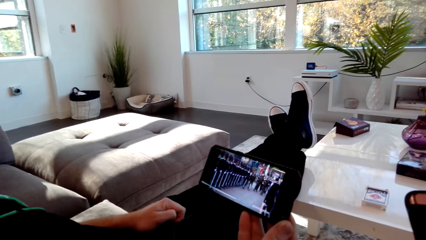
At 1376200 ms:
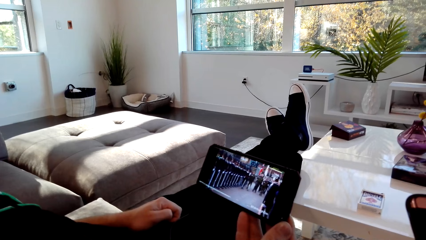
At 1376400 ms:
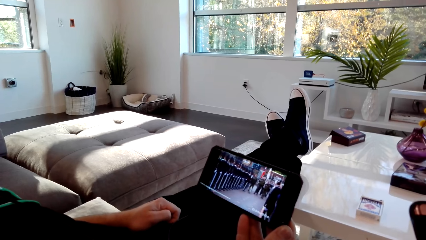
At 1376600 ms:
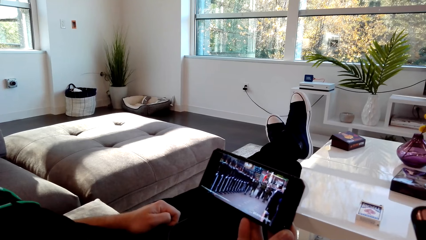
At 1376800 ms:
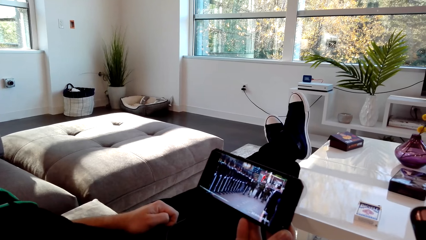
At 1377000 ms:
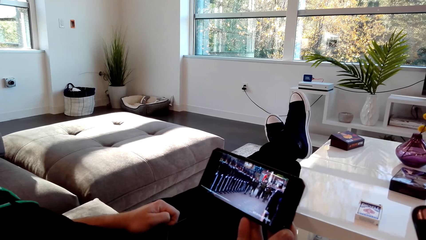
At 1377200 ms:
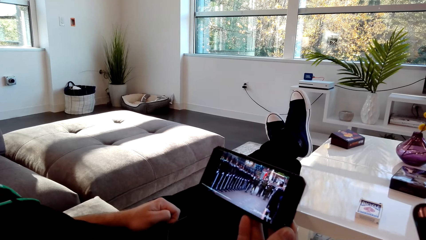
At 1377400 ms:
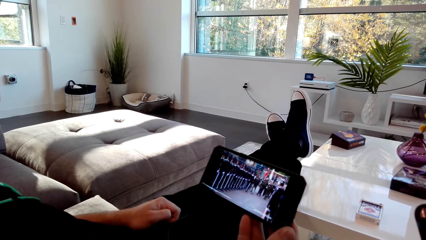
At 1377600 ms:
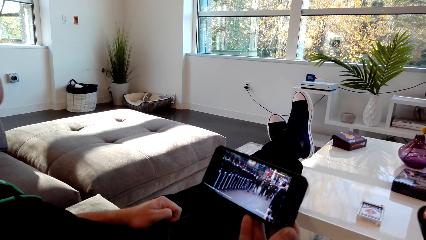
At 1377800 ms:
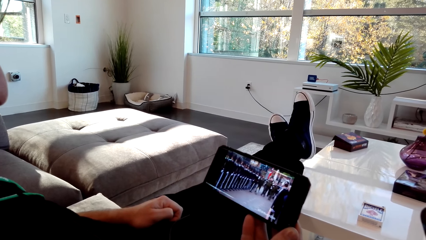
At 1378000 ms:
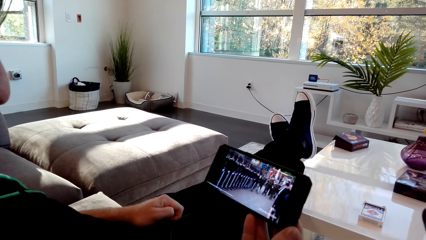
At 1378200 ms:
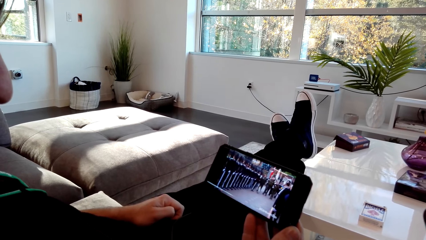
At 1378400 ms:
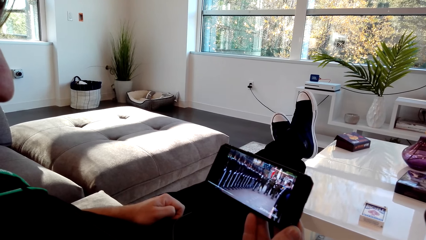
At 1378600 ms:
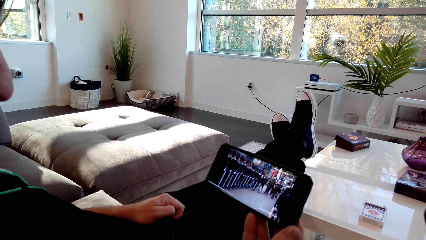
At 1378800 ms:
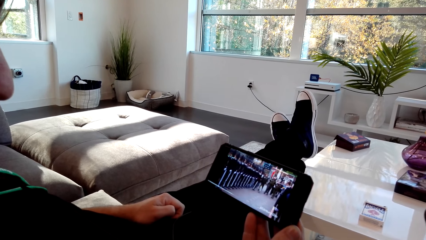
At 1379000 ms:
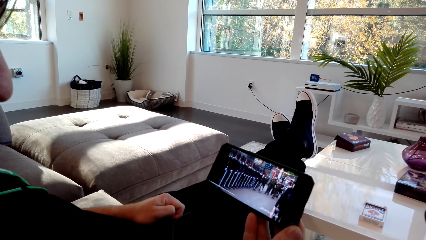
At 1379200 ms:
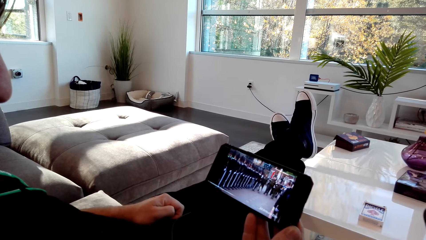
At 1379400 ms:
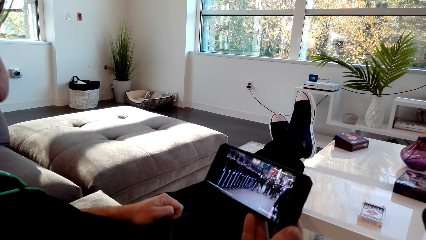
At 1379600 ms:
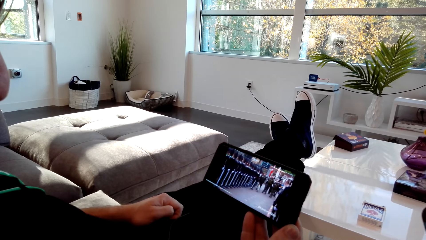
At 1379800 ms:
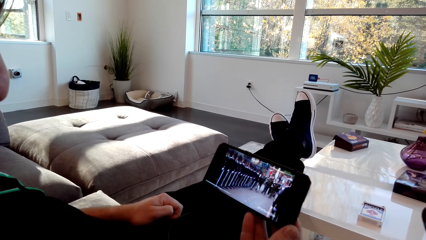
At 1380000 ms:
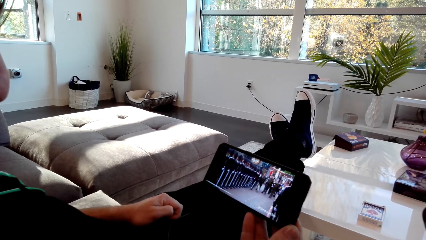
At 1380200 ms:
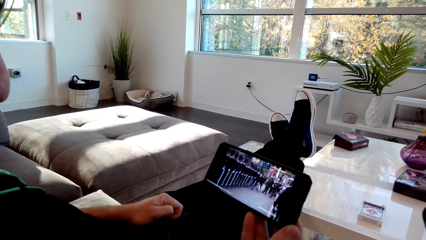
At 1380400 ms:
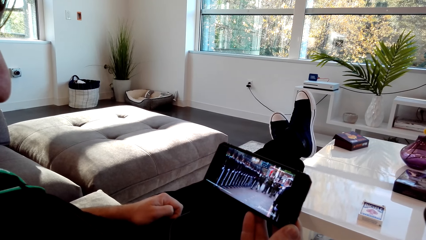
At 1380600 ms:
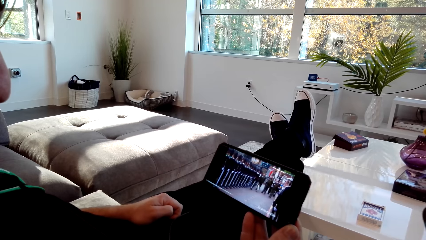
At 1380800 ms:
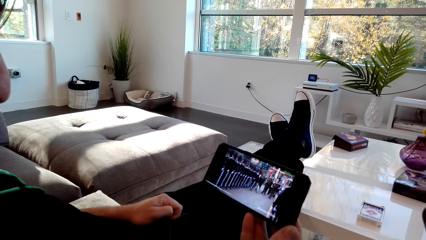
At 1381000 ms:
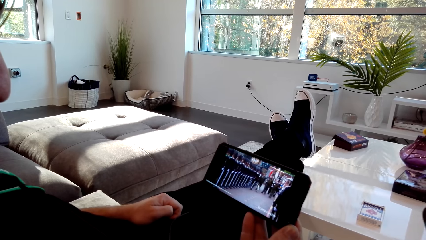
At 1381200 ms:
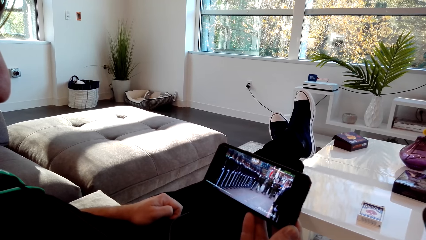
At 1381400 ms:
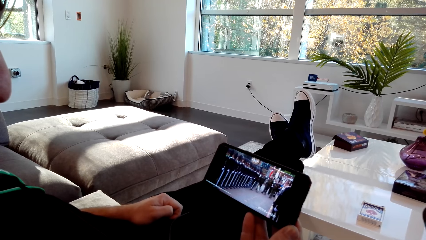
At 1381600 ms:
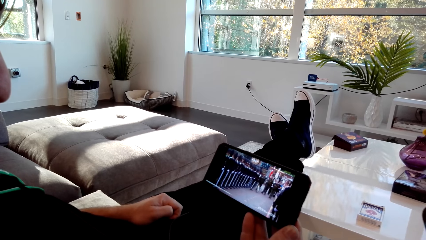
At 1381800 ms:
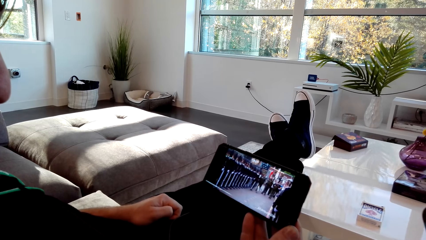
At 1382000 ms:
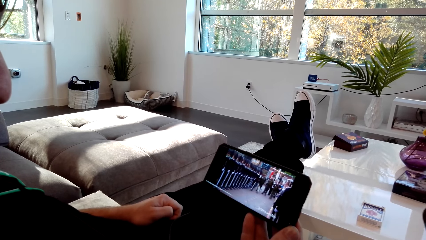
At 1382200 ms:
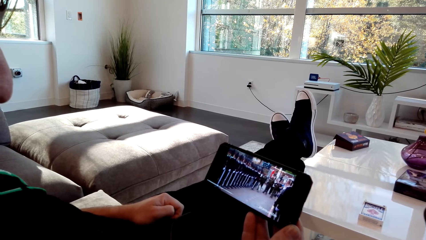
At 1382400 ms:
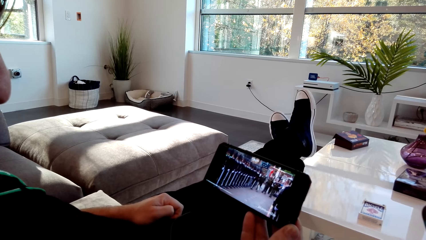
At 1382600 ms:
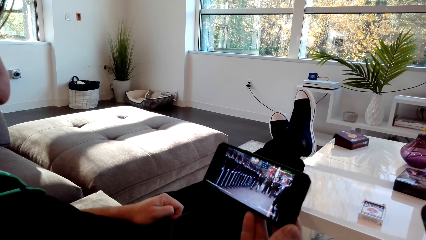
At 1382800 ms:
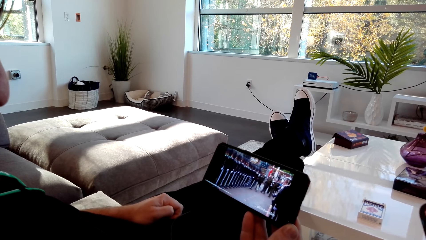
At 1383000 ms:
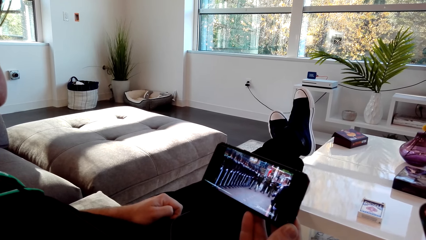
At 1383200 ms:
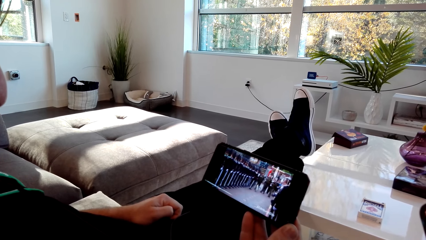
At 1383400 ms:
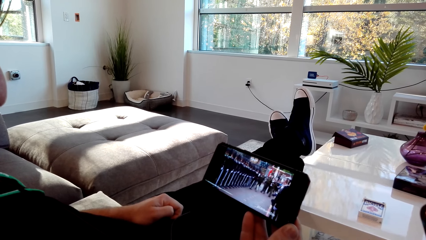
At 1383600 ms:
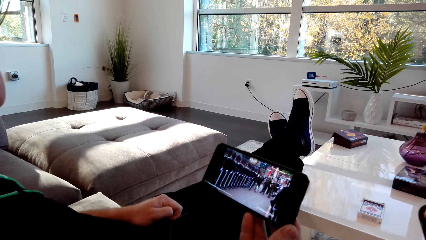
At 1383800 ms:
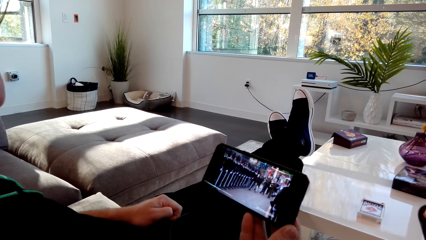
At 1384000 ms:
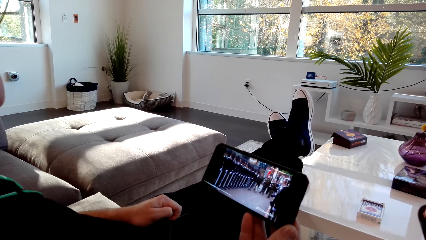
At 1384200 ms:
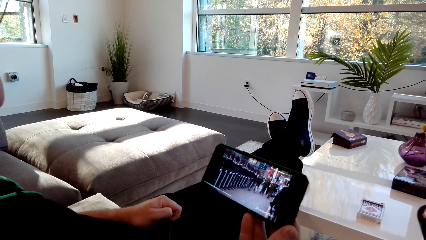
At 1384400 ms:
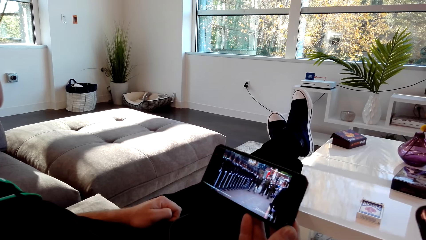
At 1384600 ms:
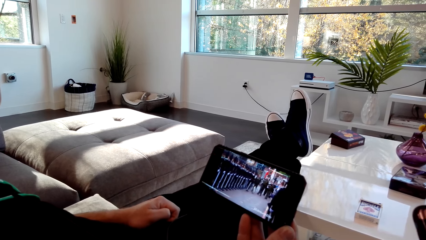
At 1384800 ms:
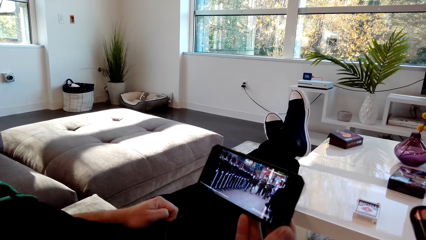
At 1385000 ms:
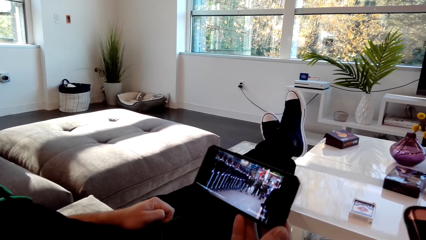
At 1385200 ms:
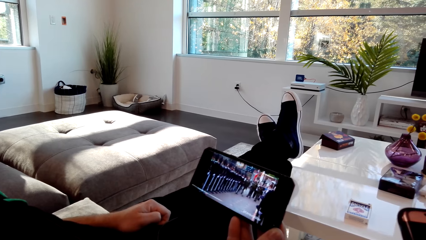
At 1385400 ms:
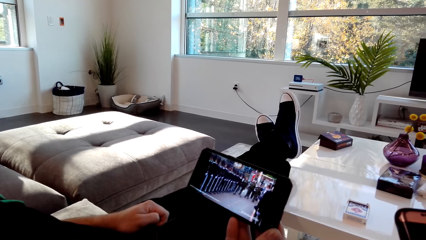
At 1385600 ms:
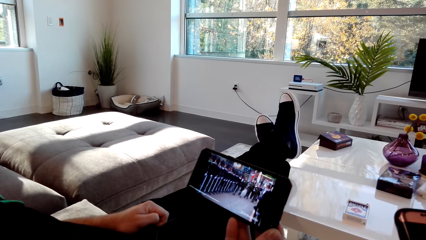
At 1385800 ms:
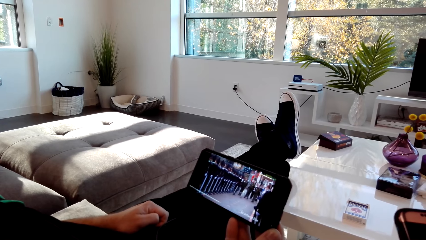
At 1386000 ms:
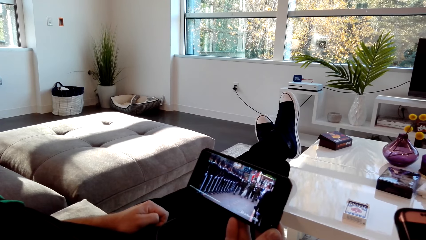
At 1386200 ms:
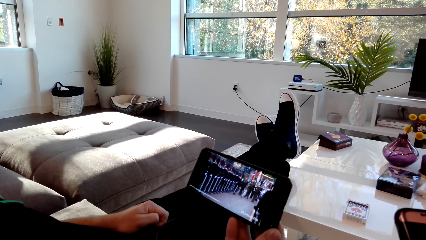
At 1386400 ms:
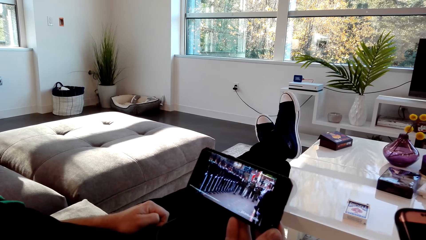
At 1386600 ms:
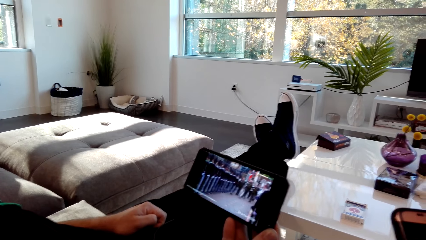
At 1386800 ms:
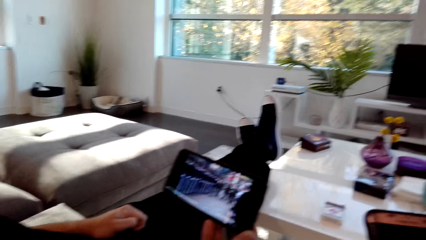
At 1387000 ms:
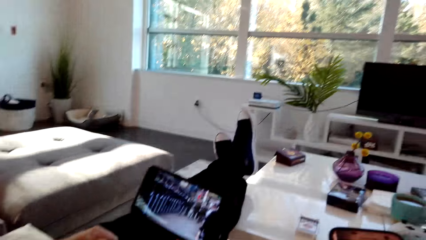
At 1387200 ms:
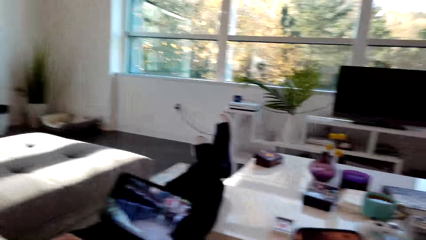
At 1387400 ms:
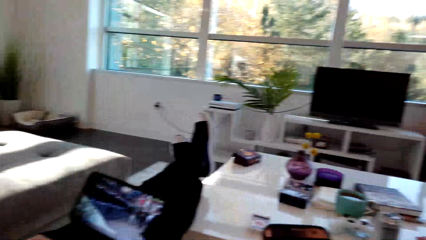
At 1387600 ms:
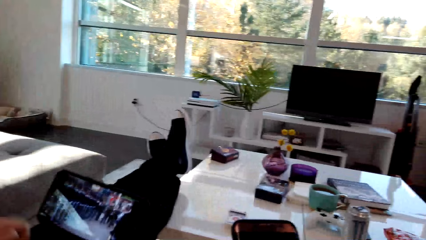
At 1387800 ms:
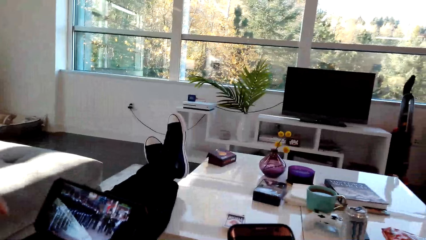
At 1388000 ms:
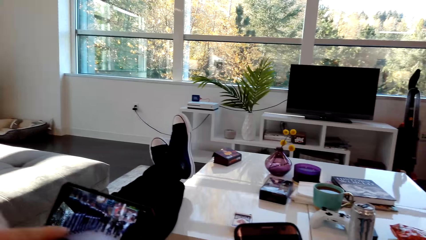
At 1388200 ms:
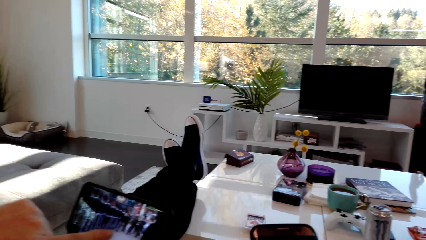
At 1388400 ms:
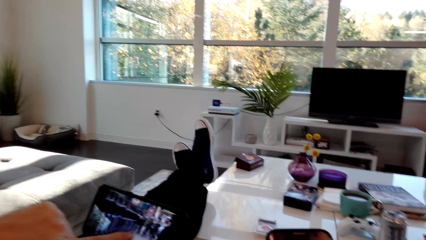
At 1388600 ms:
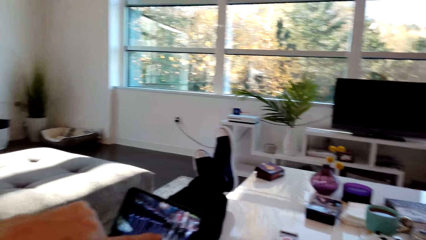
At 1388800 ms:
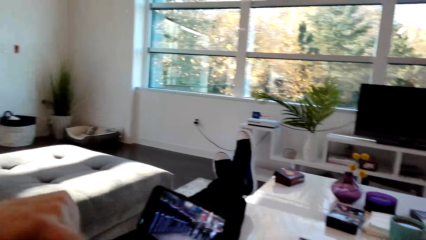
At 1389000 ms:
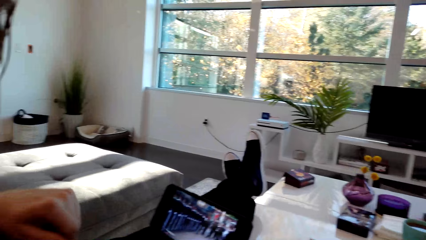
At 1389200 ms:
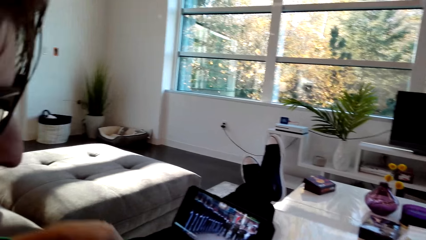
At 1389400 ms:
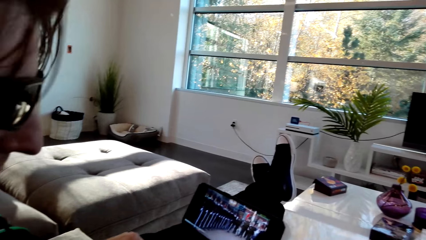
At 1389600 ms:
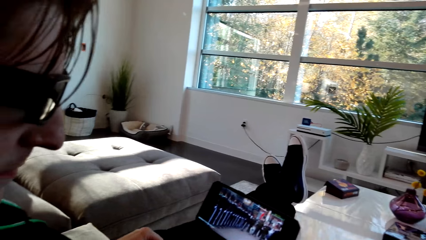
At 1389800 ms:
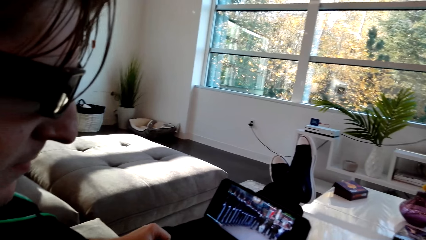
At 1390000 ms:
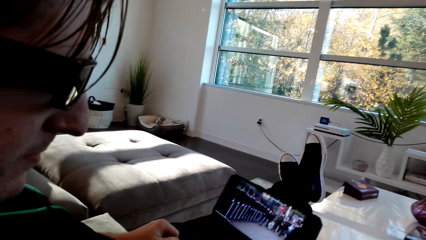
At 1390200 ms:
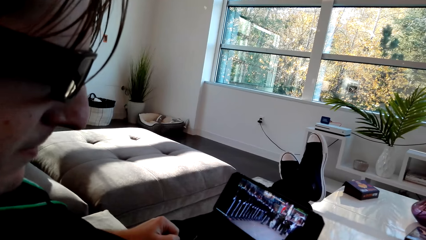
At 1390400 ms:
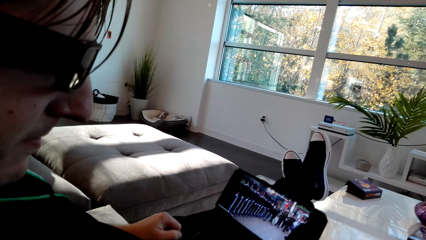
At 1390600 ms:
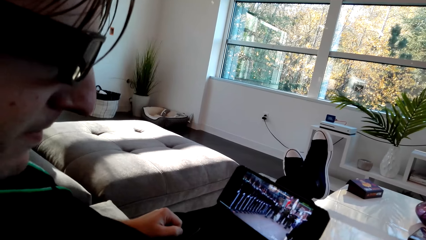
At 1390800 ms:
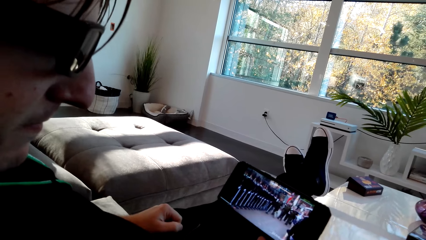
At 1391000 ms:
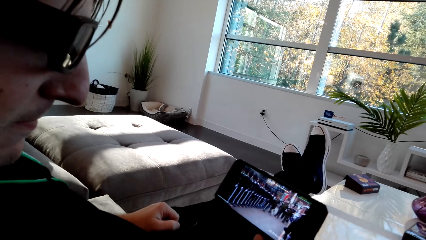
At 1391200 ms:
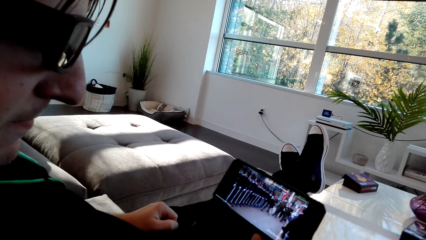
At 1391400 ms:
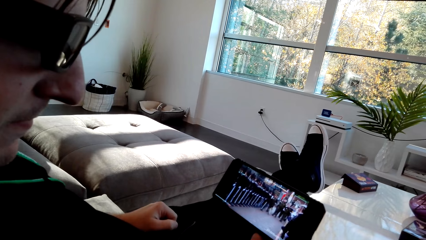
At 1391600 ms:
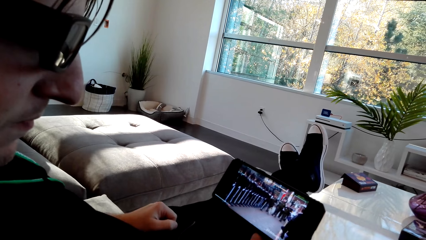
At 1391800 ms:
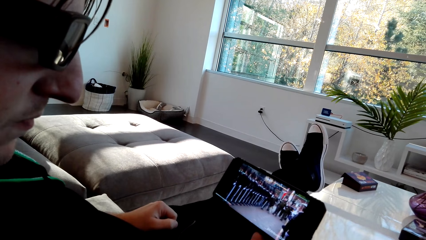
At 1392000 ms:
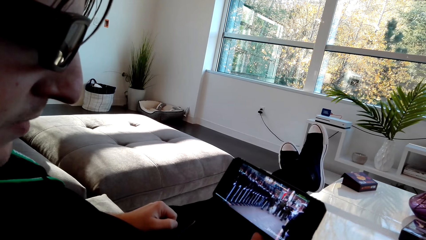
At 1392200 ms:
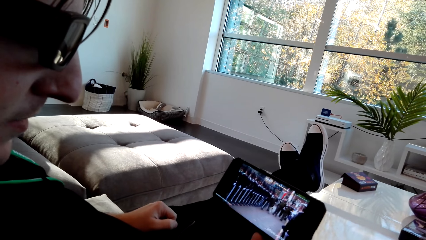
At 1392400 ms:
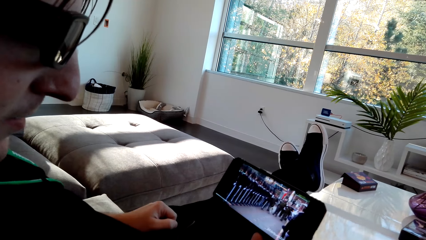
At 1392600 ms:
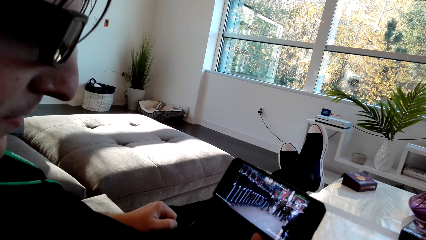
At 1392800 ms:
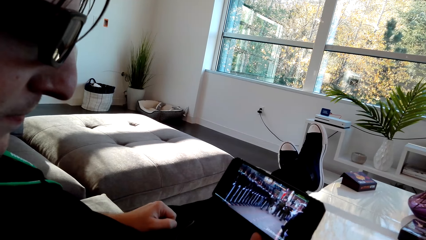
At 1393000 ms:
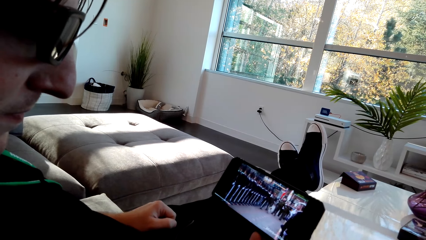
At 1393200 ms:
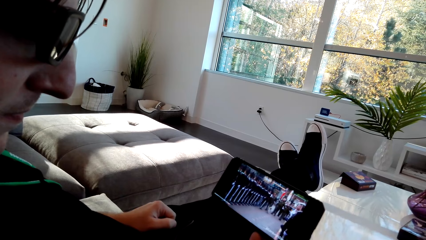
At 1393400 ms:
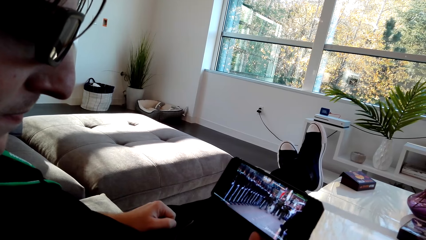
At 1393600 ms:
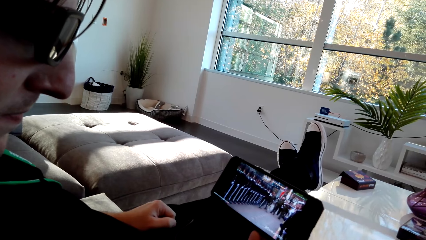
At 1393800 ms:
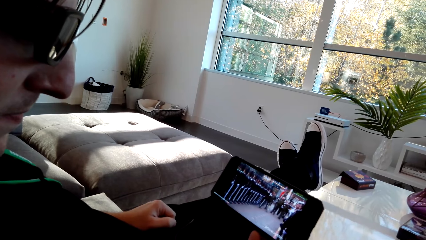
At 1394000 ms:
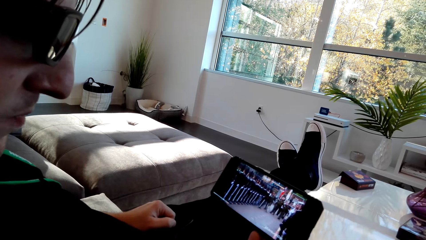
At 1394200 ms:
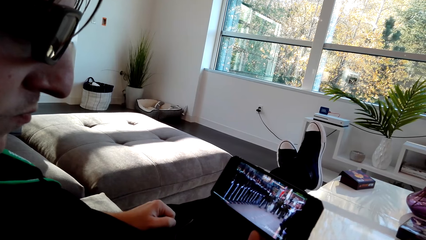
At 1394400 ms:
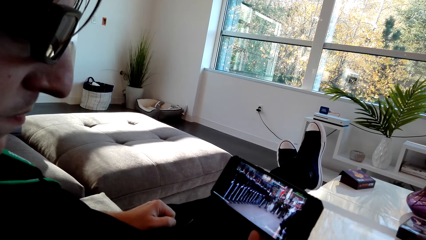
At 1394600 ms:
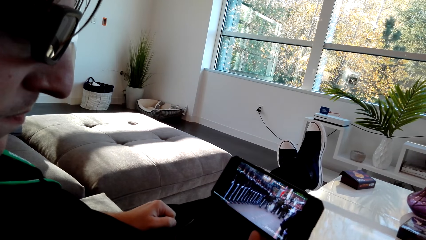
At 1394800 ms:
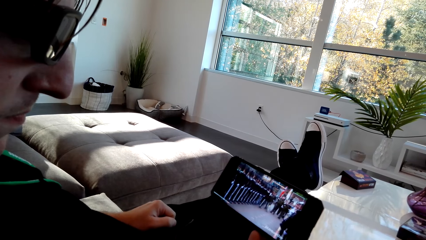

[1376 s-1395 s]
The camera wearer dialogs with a person. They watch a video on a phone.
